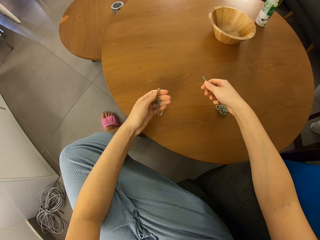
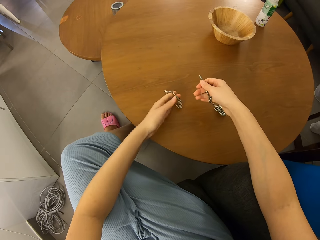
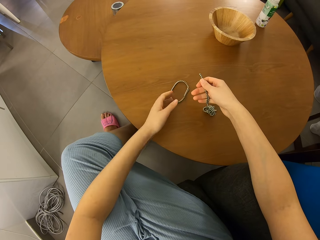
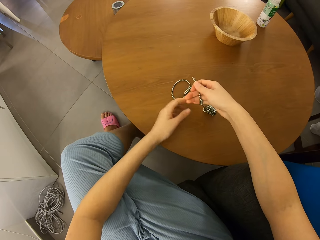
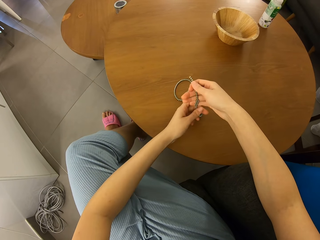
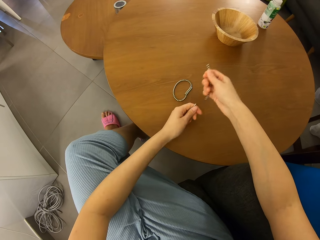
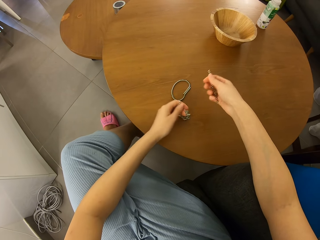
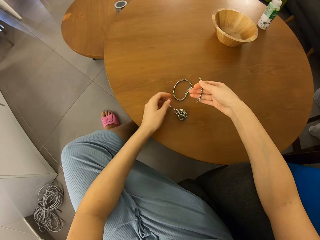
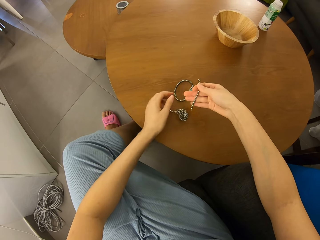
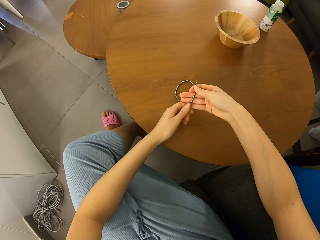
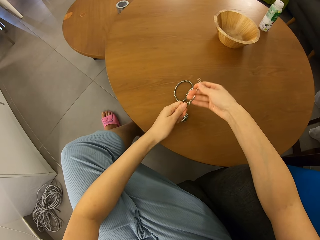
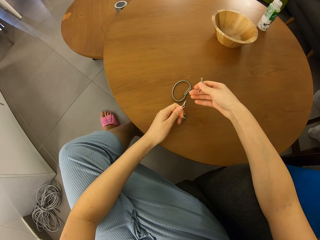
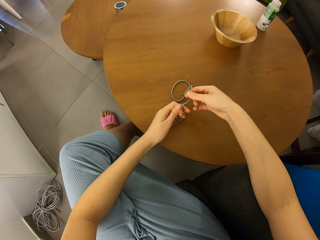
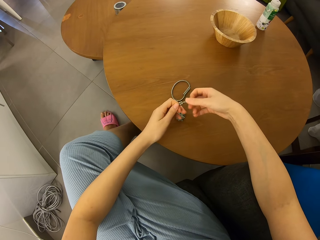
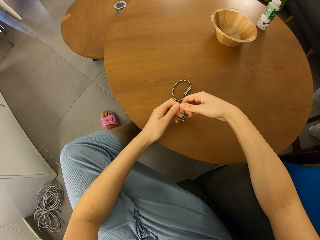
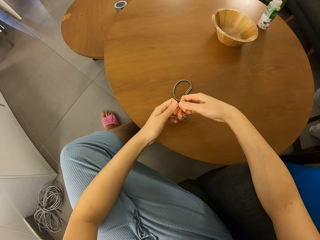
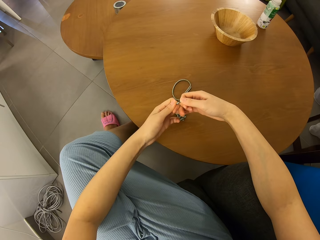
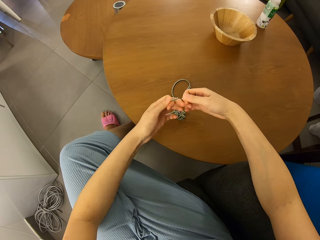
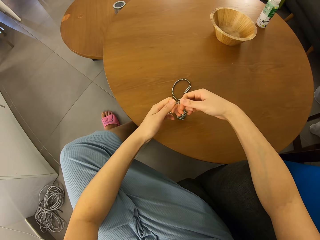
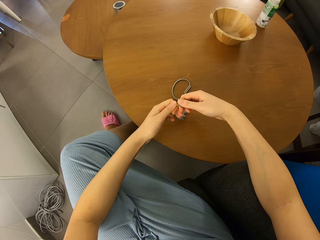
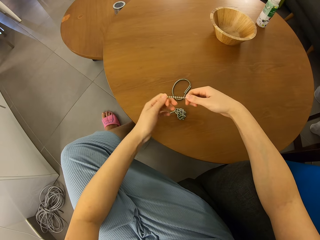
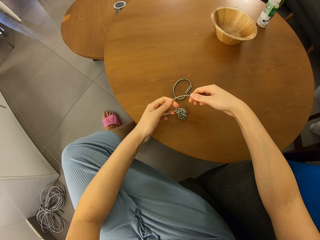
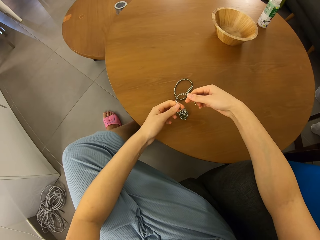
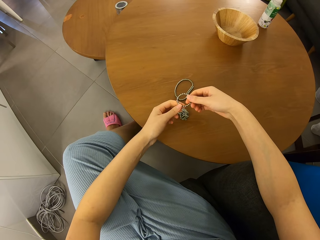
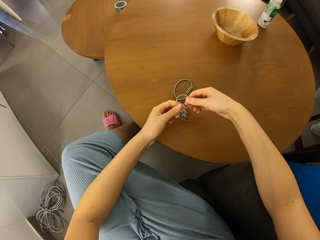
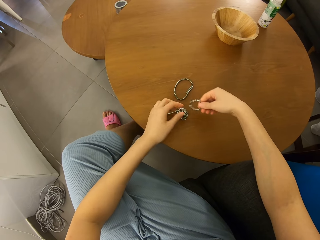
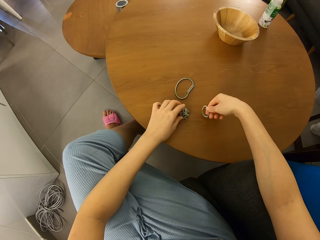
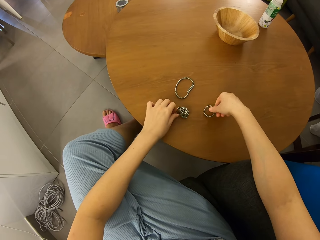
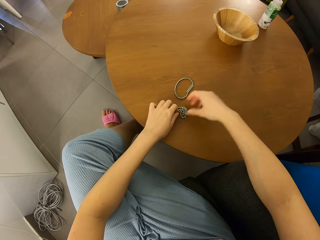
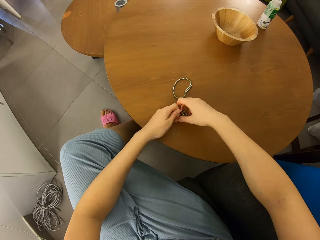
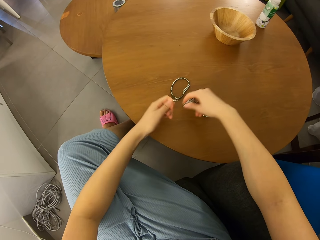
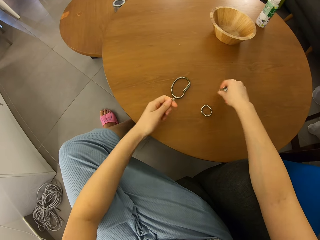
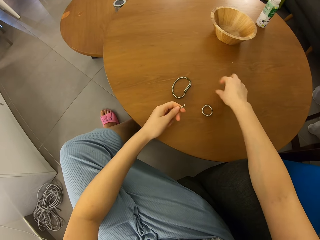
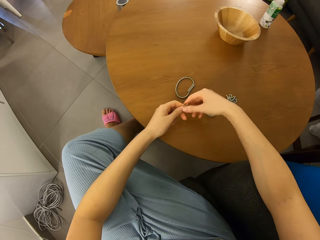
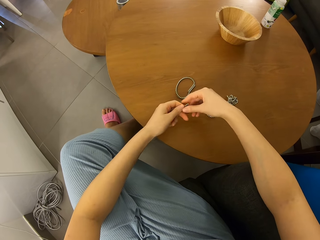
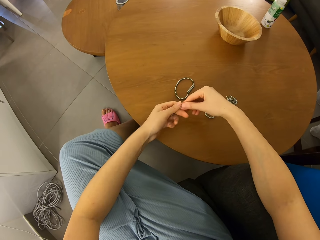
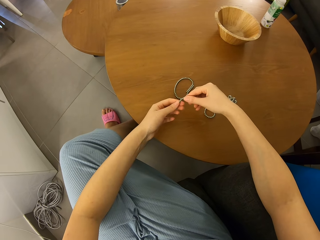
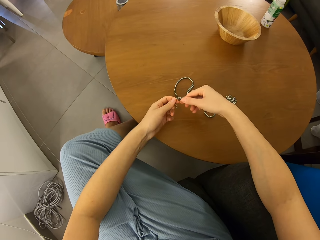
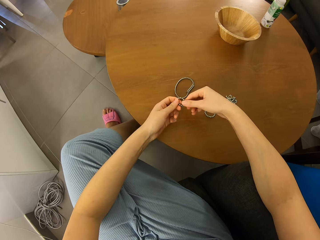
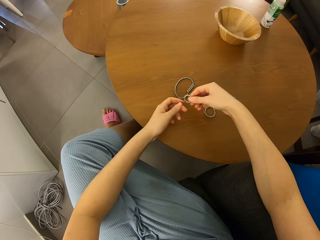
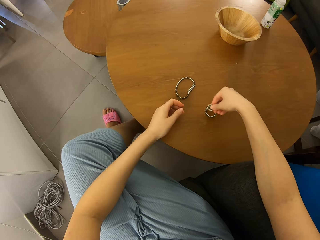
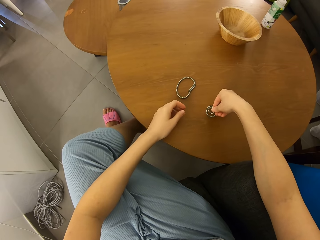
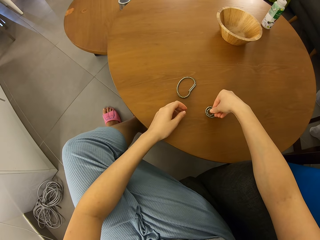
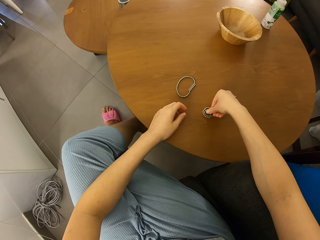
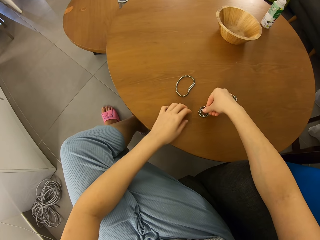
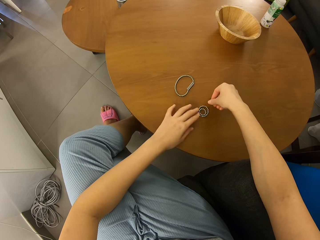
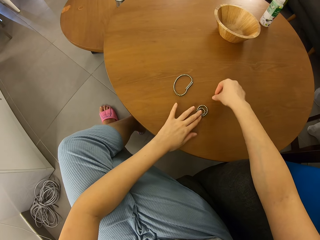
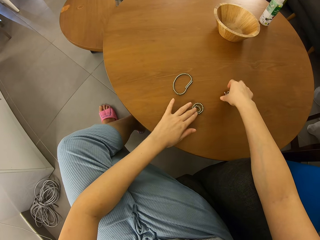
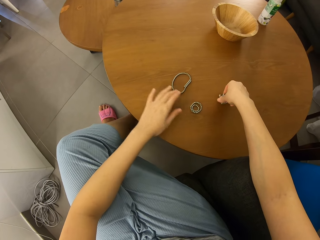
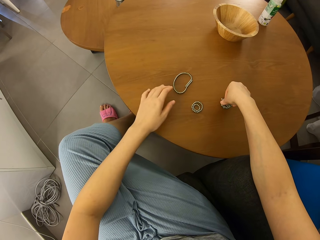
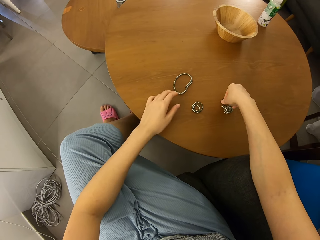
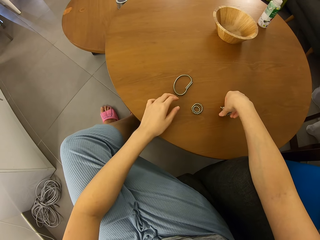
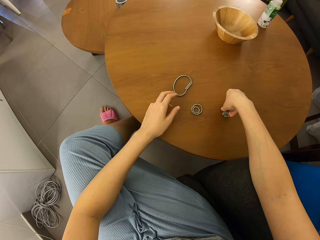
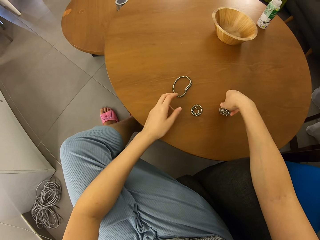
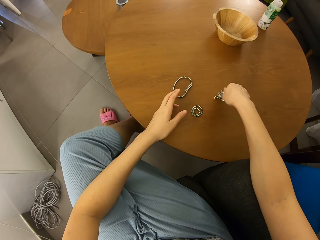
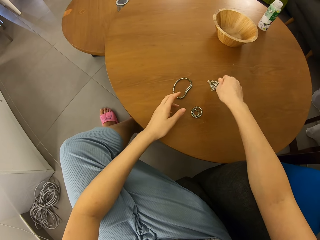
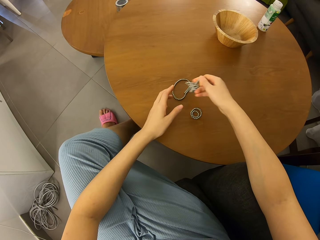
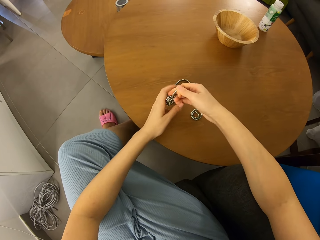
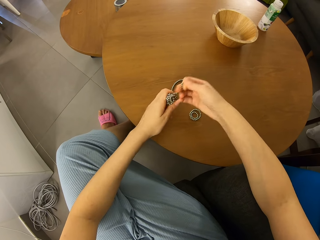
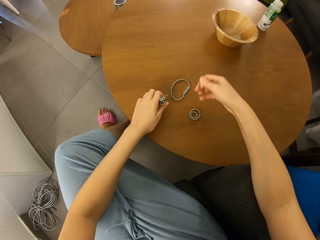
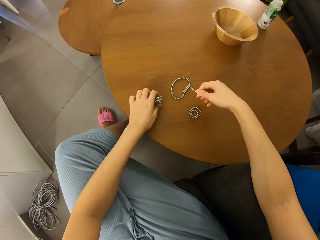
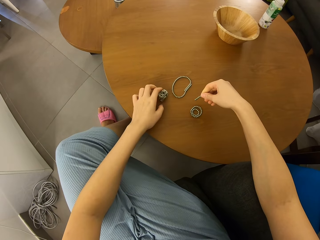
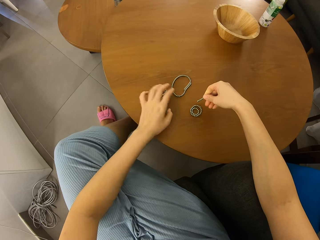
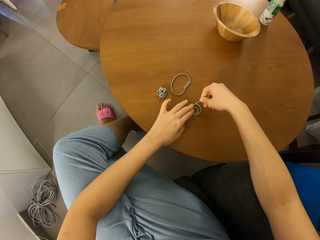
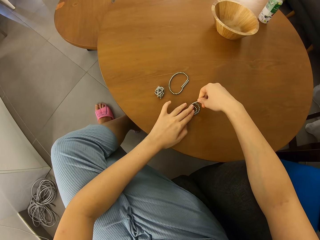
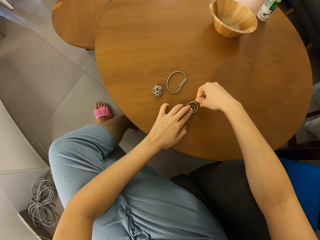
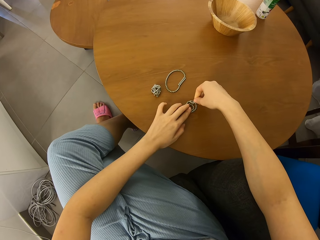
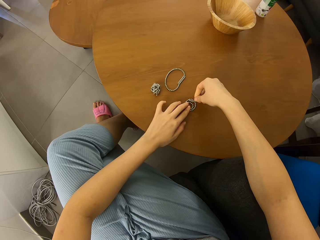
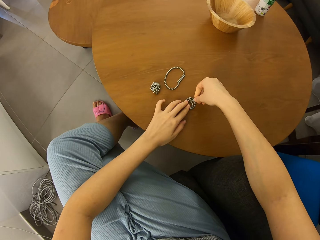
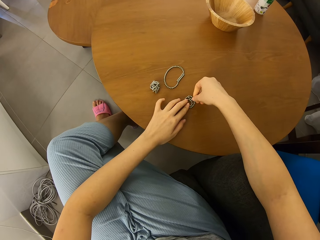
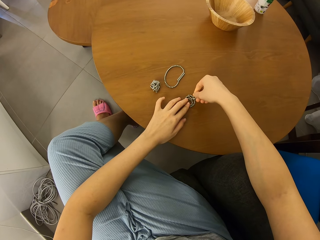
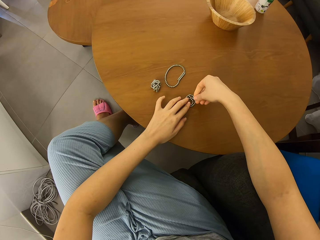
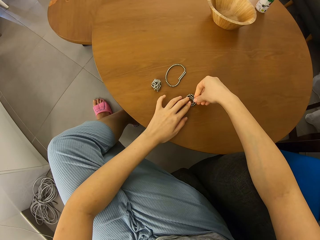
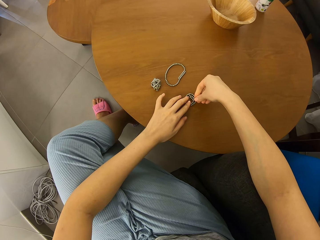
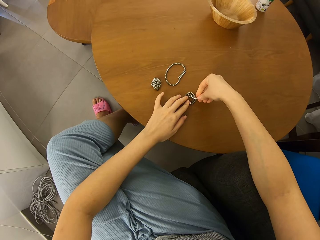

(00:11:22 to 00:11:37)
The camera wearer puts a piece of neodymium magnet spheres on a table. They cut pieces of the neodymium magnet spheres. They join a piece of the neodymium magnet spheres. They cut pieces of the neodymium magnet spheres. They join a piece of the neodymium magnet spheres. They form shapes with the magnetic beads. They put a piece of the neodymium magnet spheres on the table. They pick the neodymium magnet spheres with hands. They cut a piece of the neodymium magnet spheres. They cut a piece again. They join a piece of the neodymium magnet spheres. They put a piece of the neodymium magnet spheres on the table. They move the neodymium magnet spheres on the table. They pick the neodymium magnet spheres. They switch the neodymium magnet spheres to the other hand. They cut a piece of the neodymium magnet spheres. They join pieces of the neodymium magnet spheres.

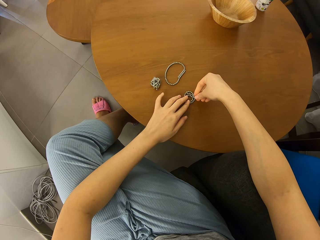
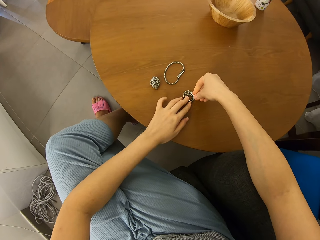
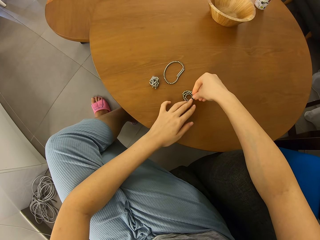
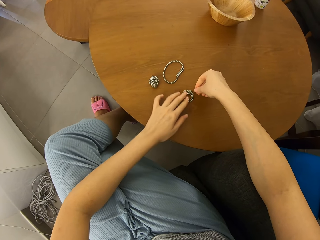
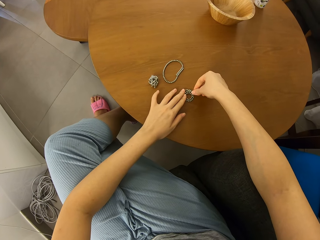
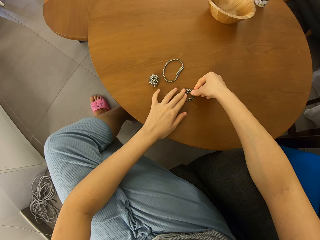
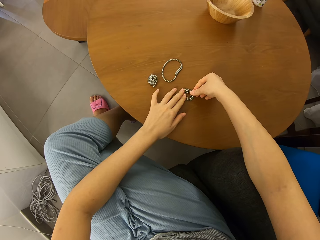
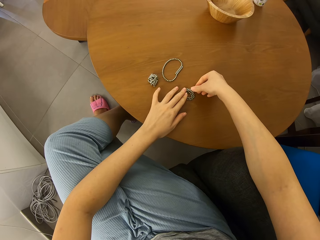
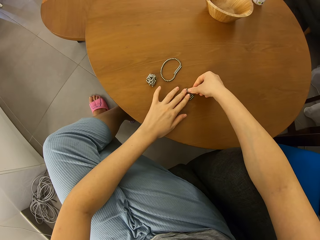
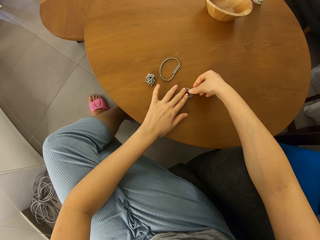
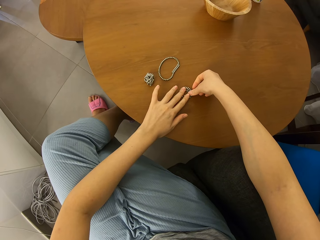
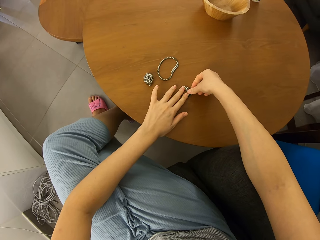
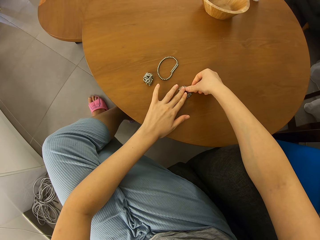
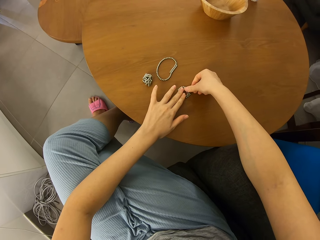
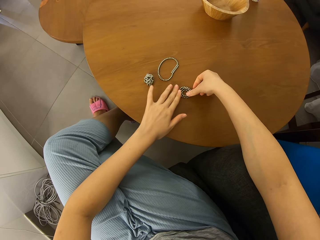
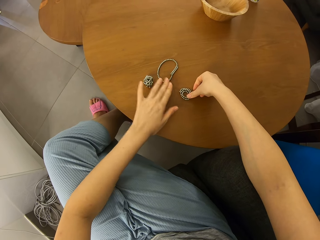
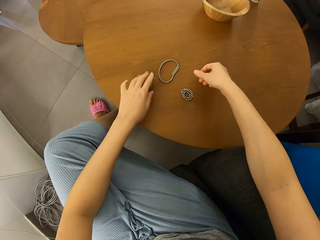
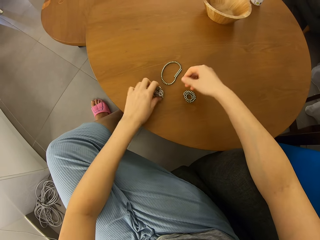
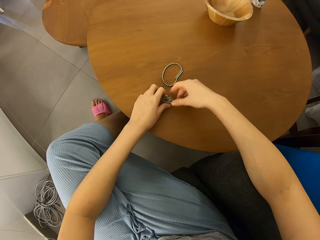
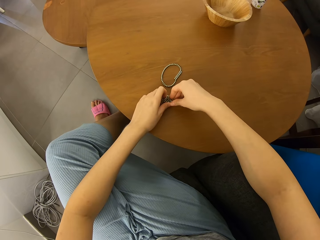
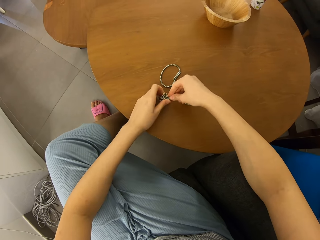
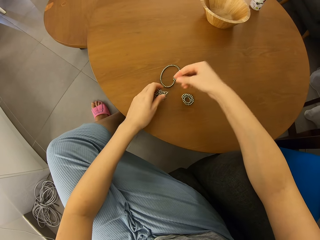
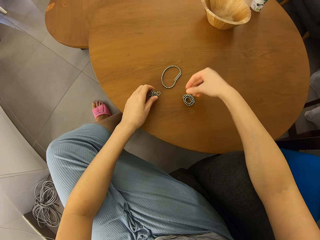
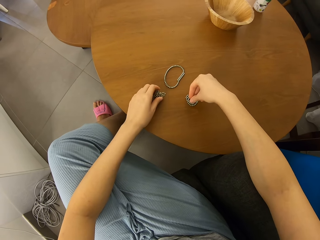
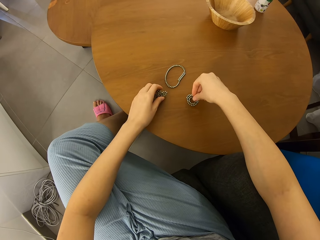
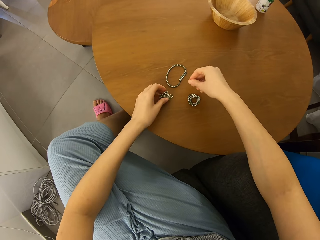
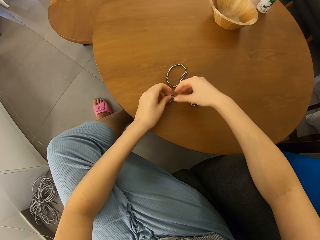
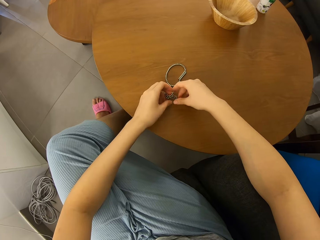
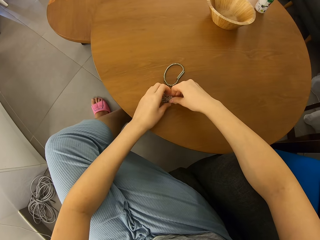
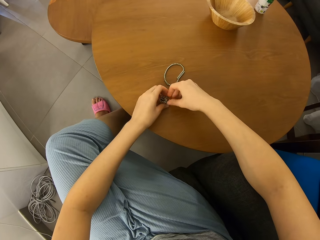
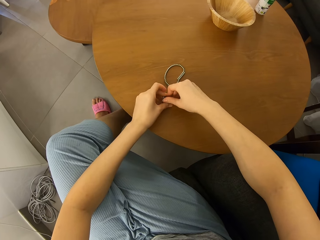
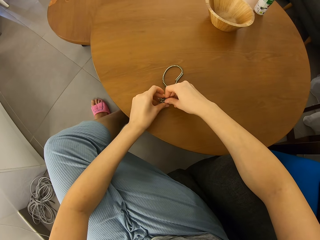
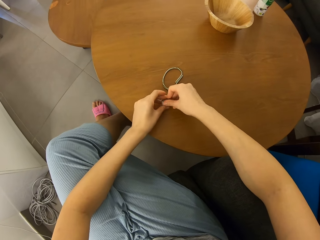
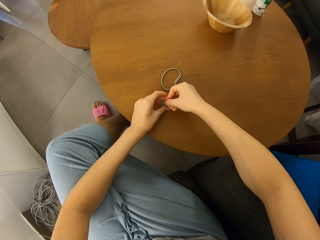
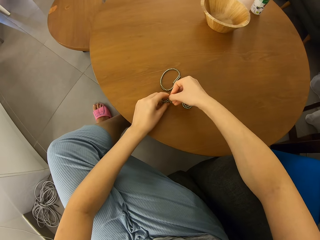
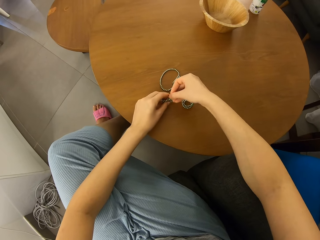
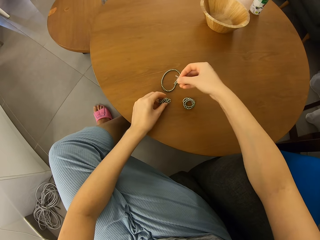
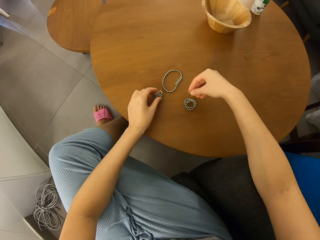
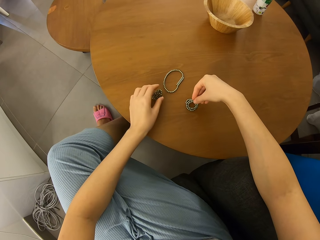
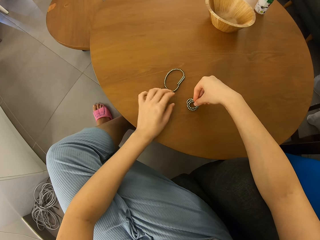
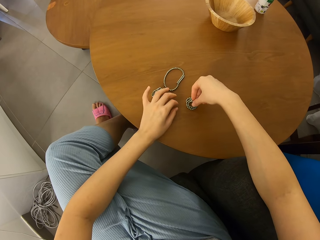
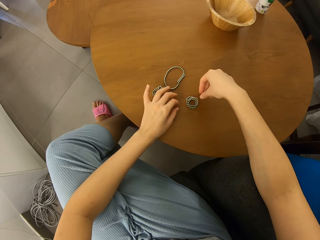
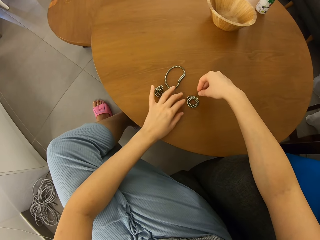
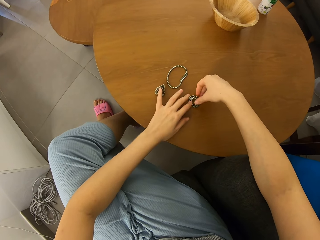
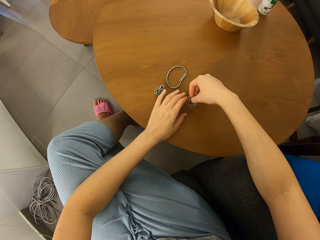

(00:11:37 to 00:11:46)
The camera wearer moves neodymium magnet spheres on a table. They cut a piece of the neodymium magnet spheres. They join pieces of the neodymium magnet spheres. They cut a piece of the neodymium magnet spheres. They move the neodymium magnet spheres on the table. They join pieces of the neodymium magnet spheres.
